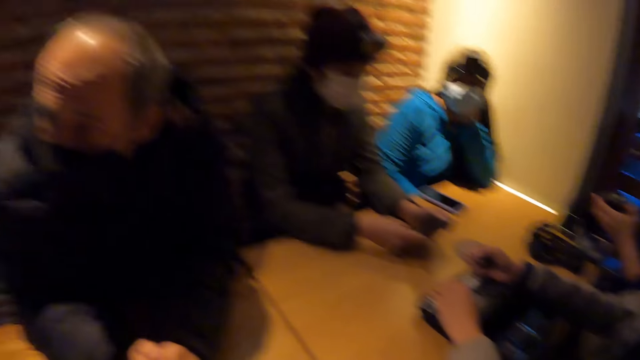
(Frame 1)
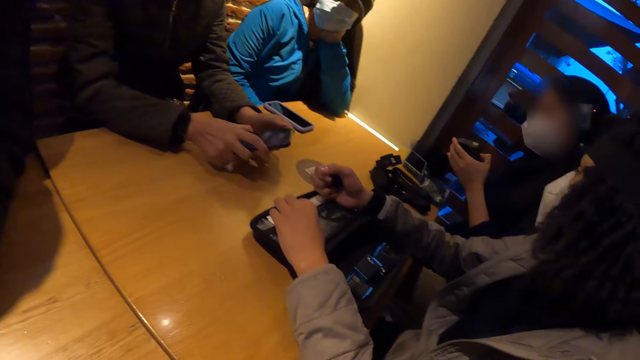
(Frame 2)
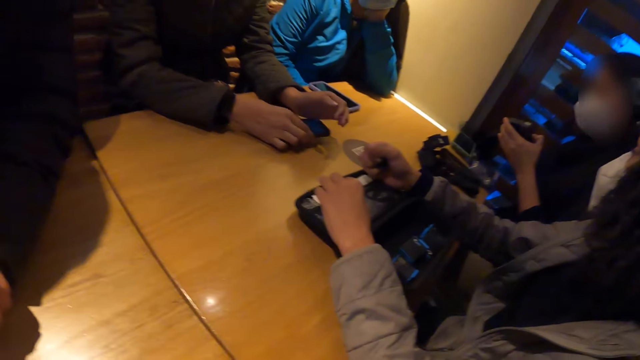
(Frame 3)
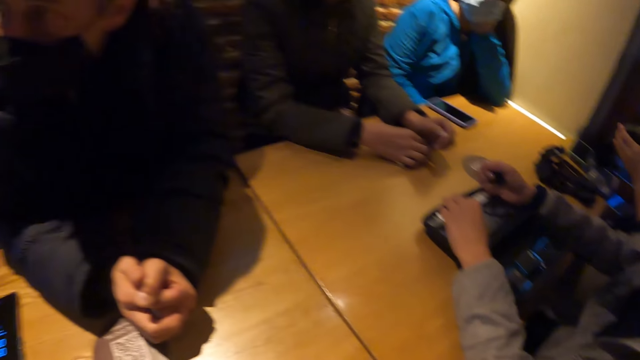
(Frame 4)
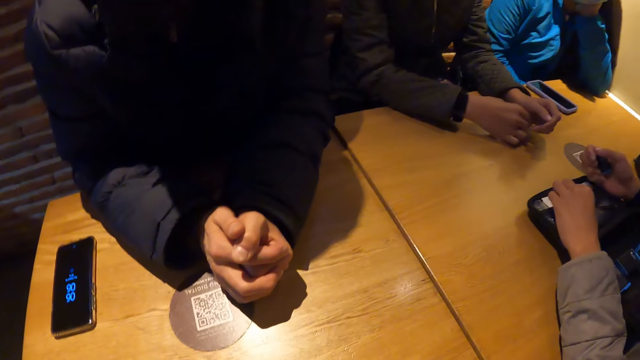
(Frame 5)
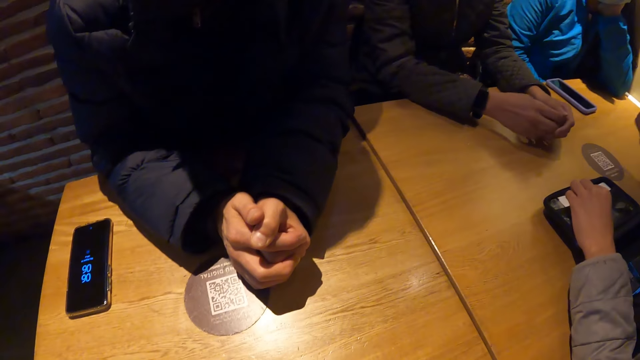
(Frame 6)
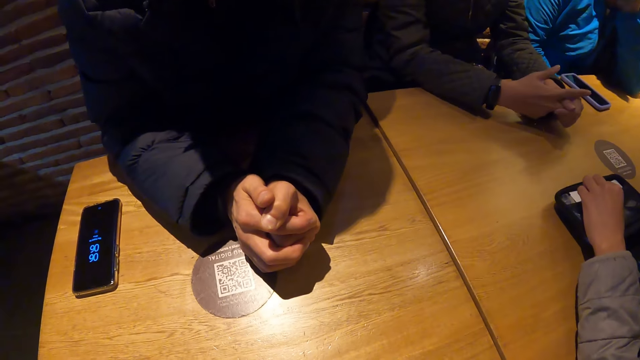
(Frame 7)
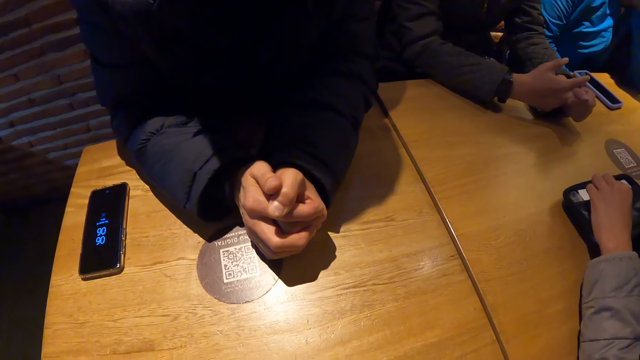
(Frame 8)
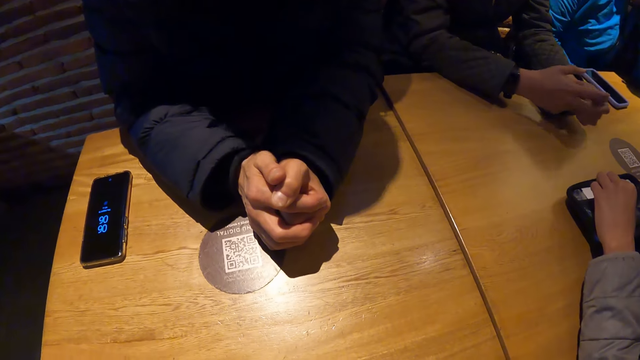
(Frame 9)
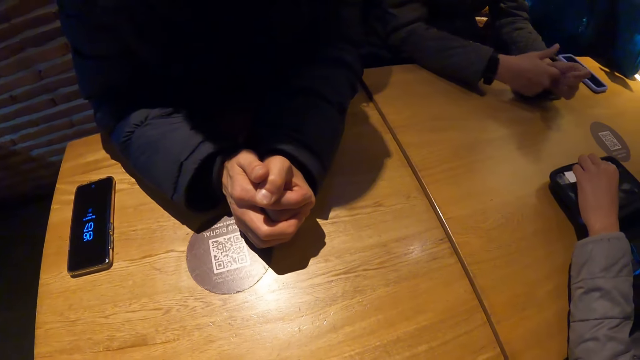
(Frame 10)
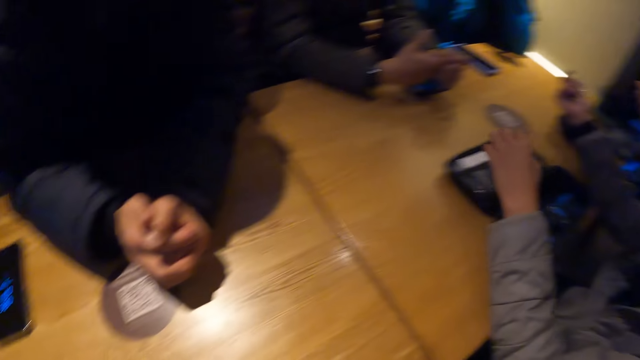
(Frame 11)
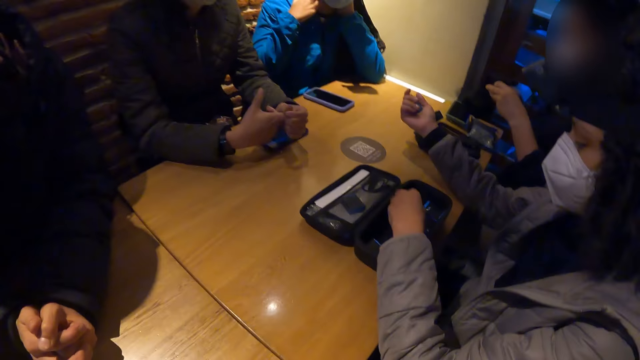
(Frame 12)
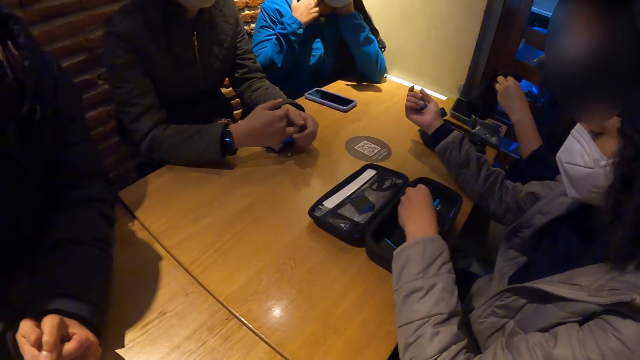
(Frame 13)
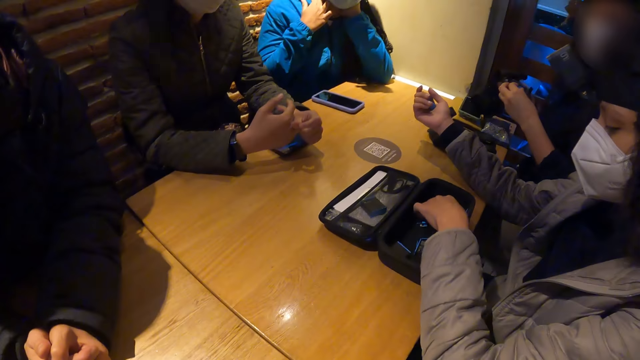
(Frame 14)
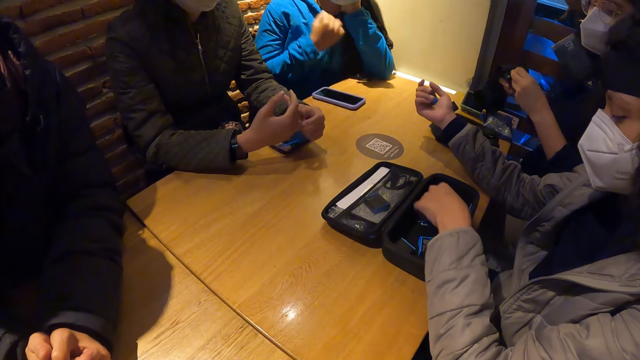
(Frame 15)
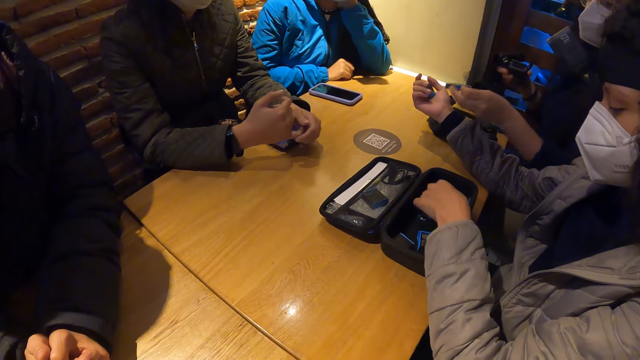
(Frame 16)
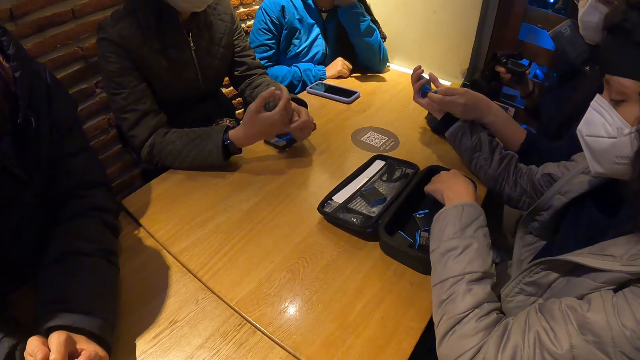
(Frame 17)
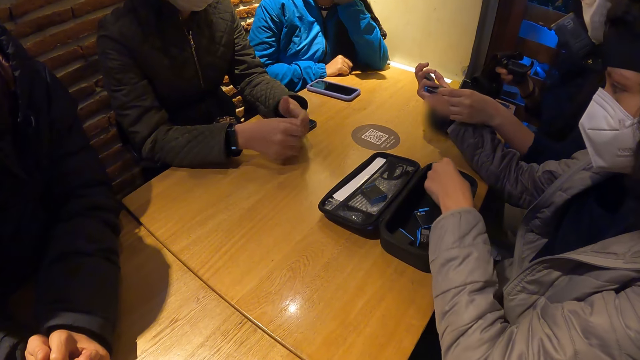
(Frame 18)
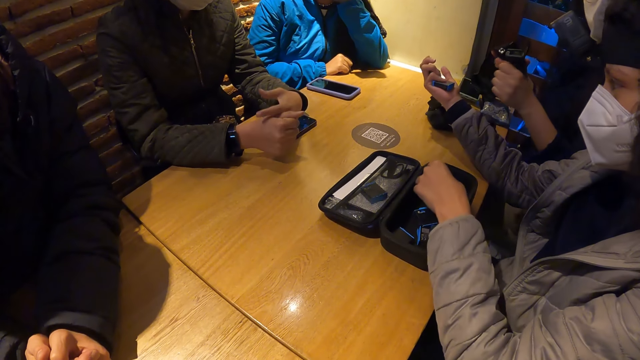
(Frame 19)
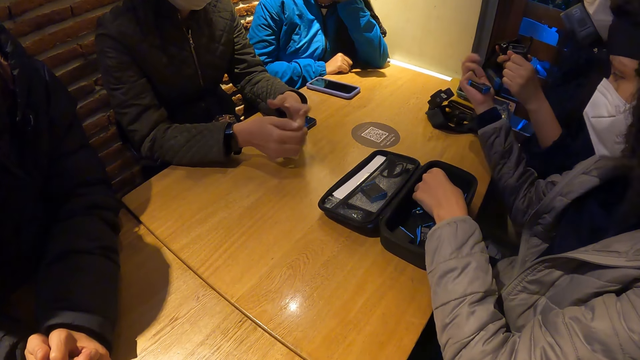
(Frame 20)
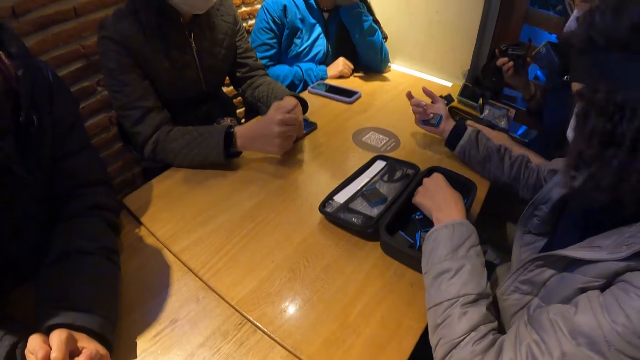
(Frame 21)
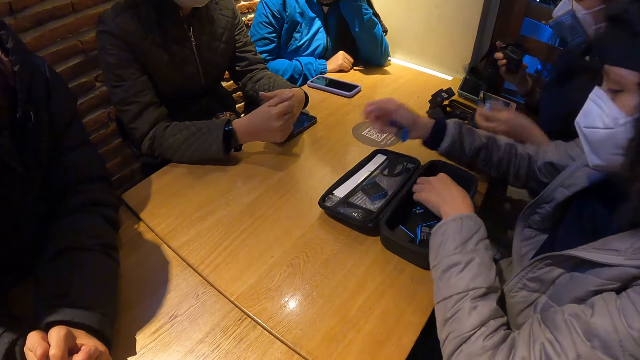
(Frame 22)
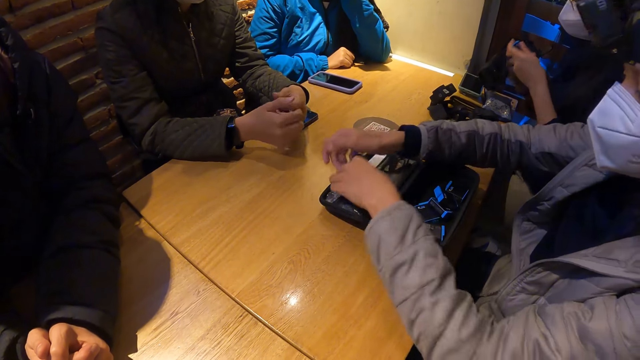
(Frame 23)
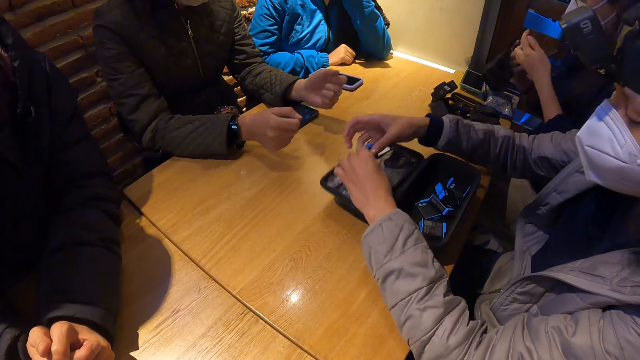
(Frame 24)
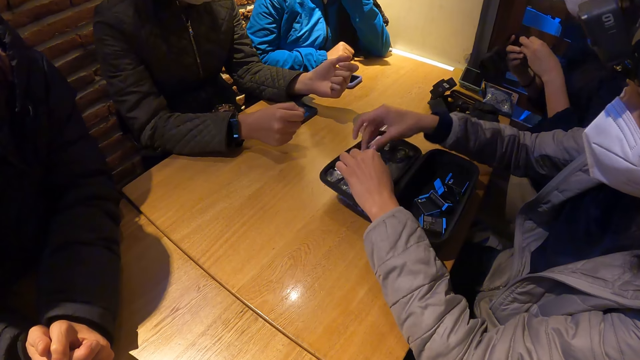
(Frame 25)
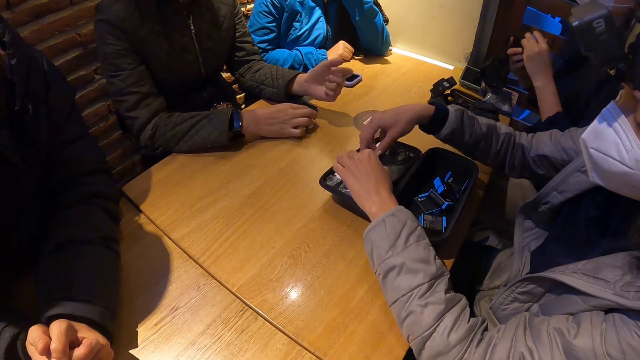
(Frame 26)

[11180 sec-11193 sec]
A woman holds the camera in both hands. The camera wearer looks around the room. A man counts his fingers. The woman passes a battery in her left hand to another woman. Another man picks up something. The other woman puts the battery in the purse on the table with her right hand. The other man places something in the bag. The first woman puts a battery in her left hand in the camera in her right hand.

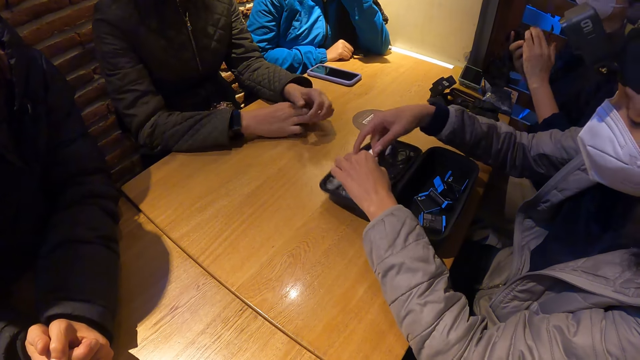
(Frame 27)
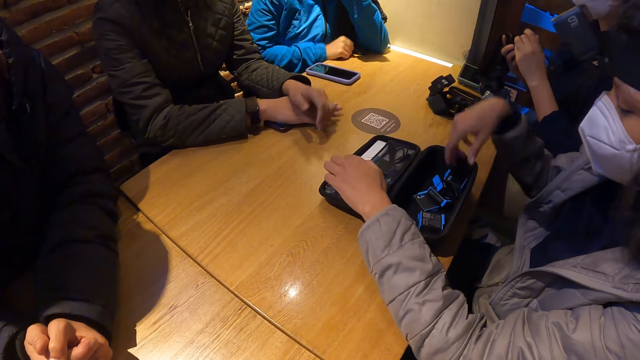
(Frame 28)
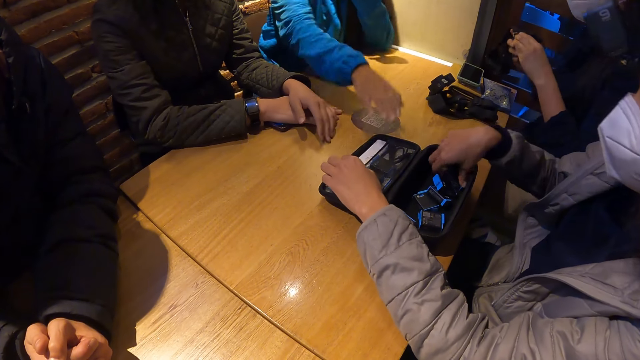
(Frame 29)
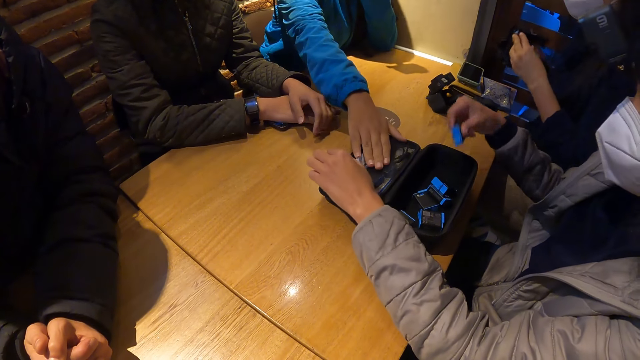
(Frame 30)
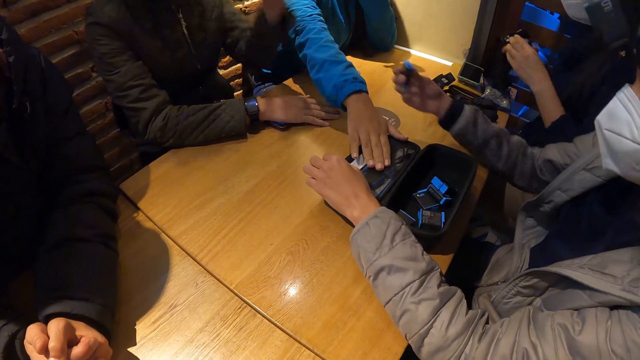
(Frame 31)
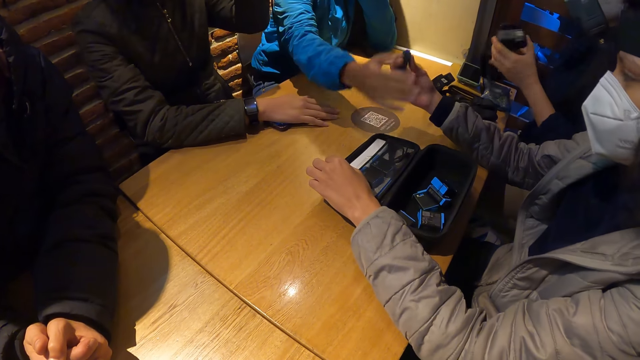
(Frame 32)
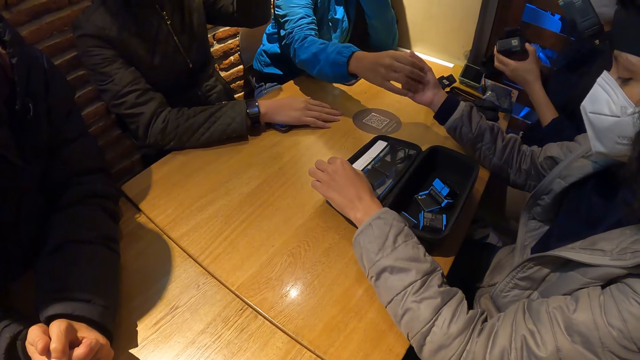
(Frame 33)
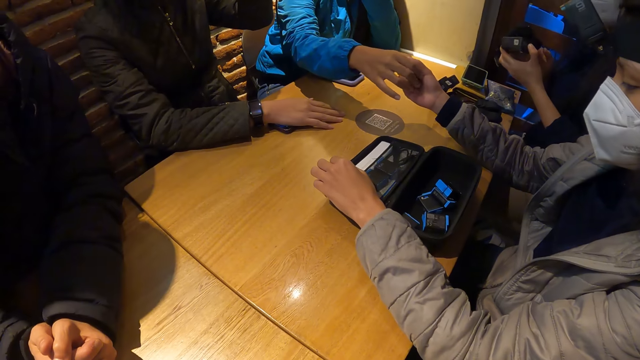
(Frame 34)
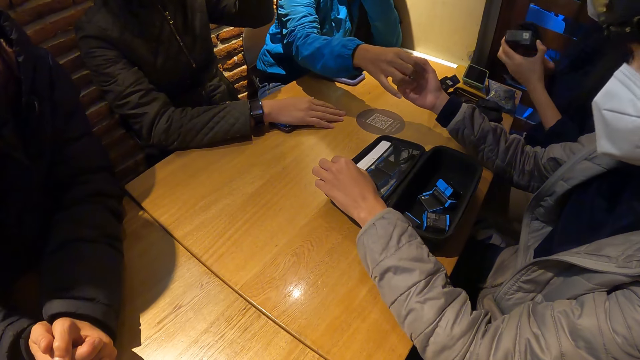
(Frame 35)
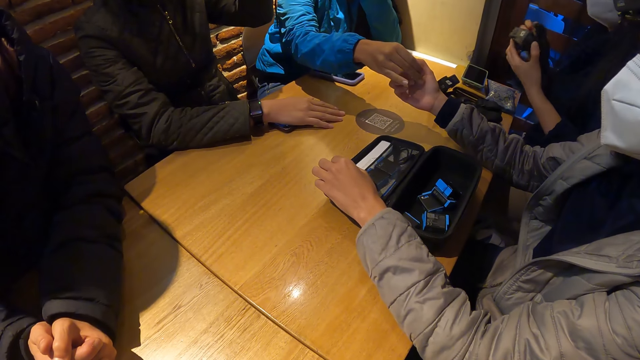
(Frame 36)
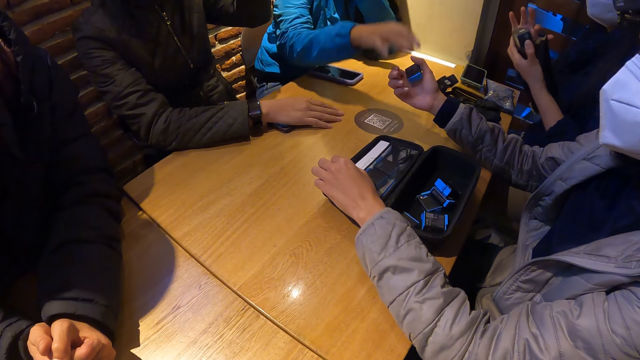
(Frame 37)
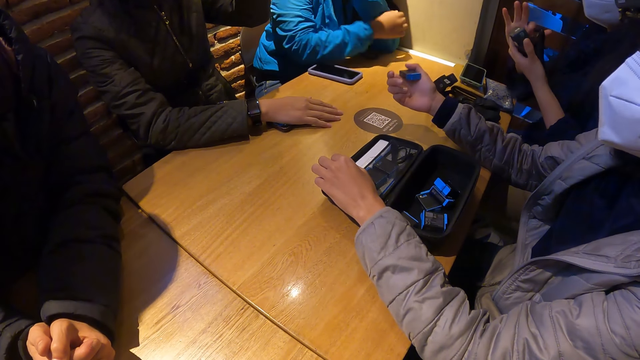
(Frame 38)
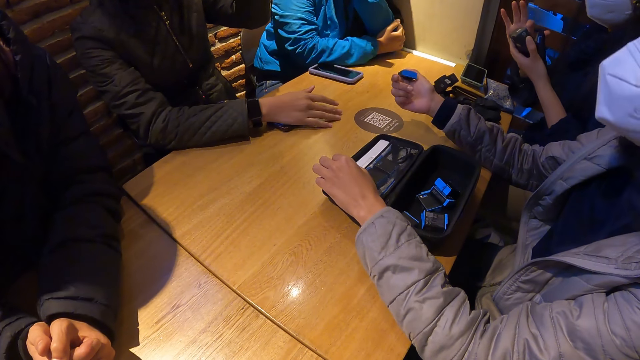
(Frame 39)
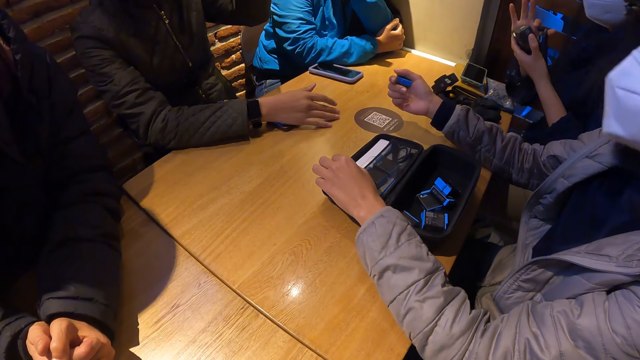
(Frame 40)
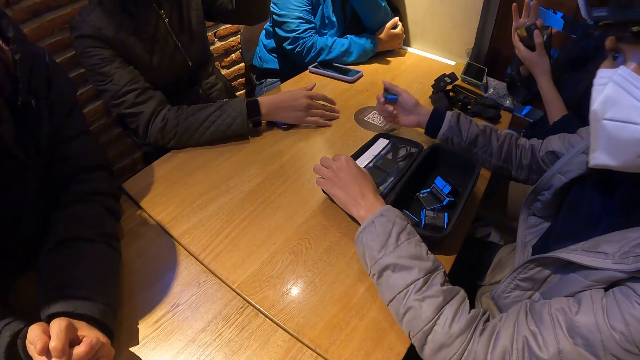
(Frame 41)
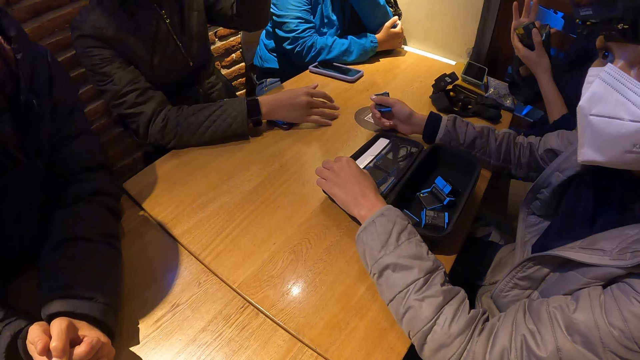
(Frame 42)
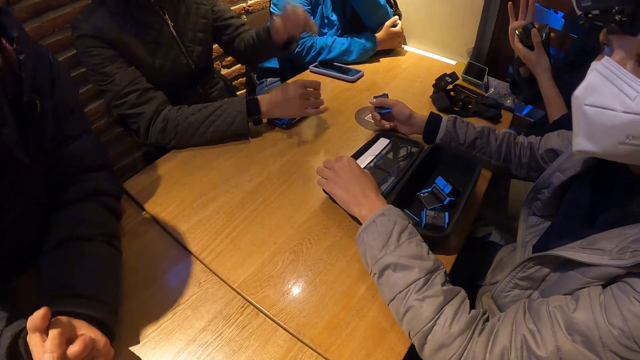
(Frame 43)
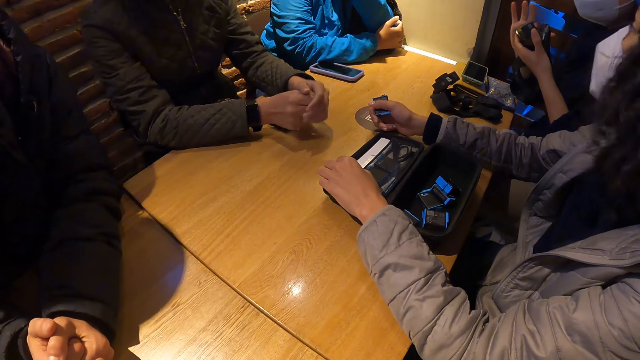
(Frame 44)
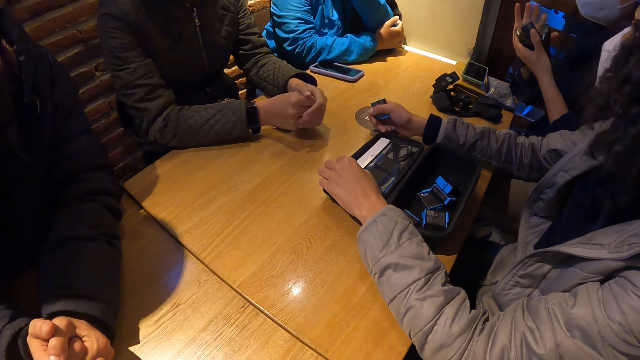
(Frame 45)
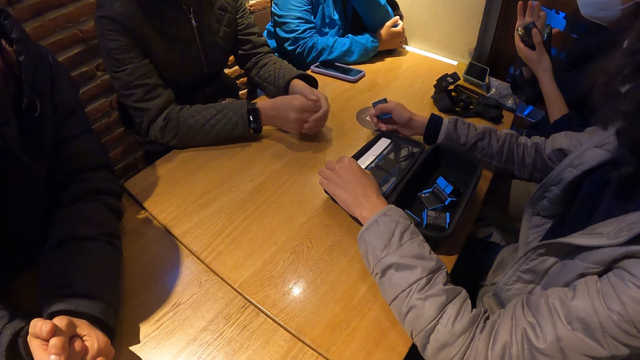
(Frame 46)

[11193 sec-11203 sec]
A woman picks up the battery in the purse on the table with her right hand. Another woman touches the purse on the table with her right hand. A man stretches his hand. Another man holds something. The other woman touches the battery in the first woman's right hand with her right hand.
